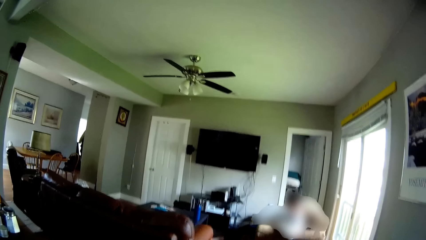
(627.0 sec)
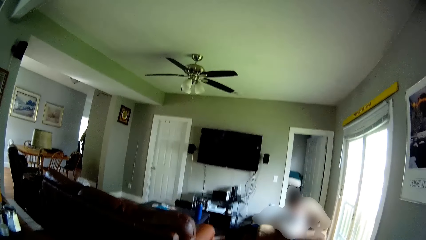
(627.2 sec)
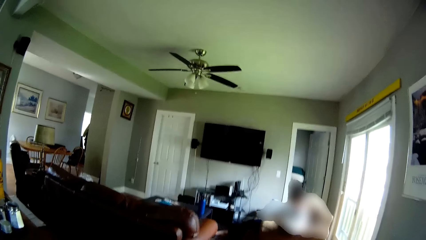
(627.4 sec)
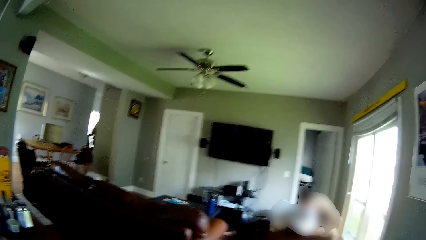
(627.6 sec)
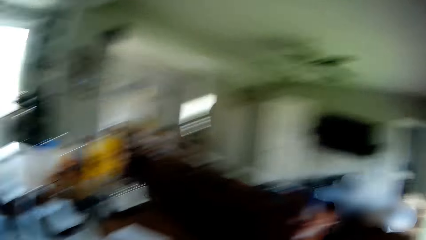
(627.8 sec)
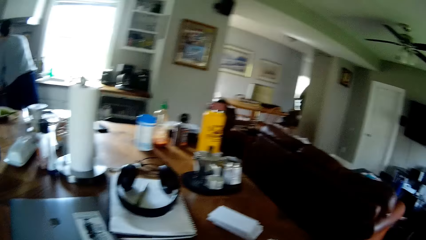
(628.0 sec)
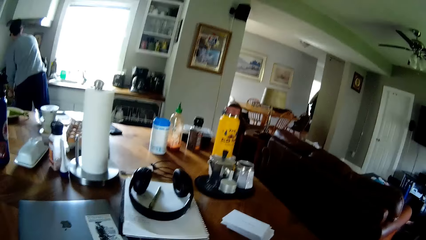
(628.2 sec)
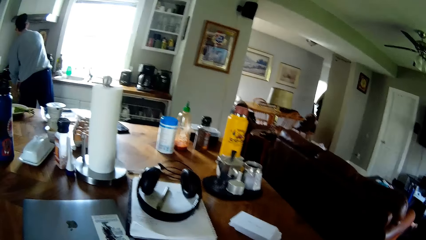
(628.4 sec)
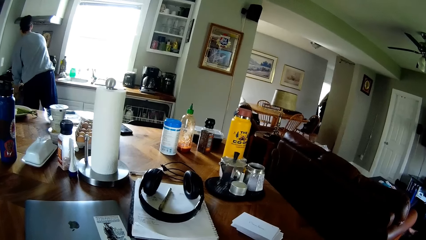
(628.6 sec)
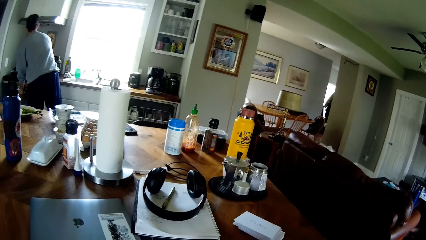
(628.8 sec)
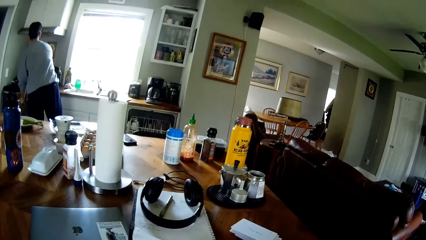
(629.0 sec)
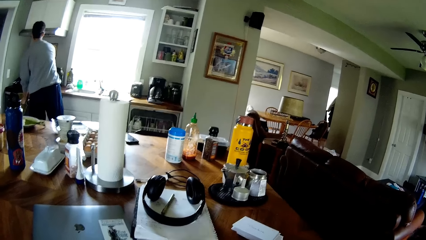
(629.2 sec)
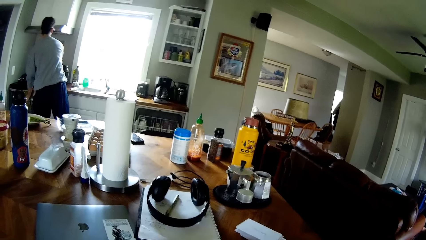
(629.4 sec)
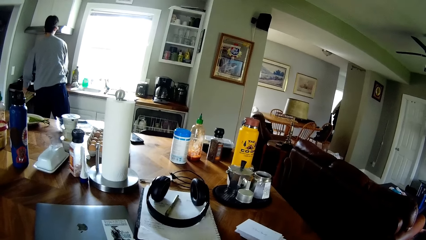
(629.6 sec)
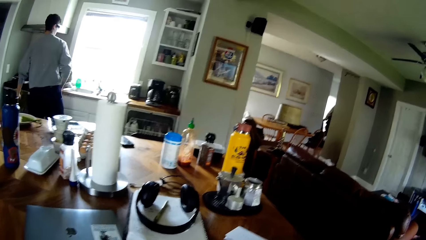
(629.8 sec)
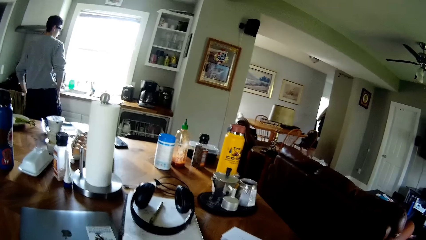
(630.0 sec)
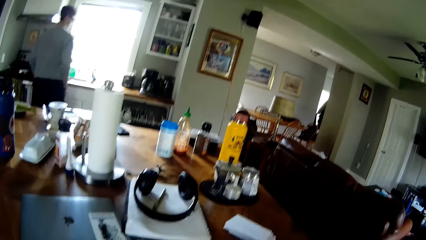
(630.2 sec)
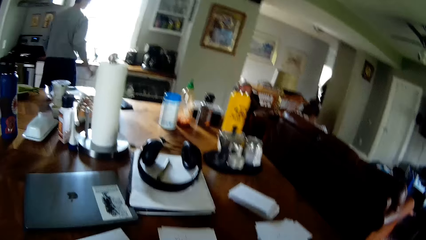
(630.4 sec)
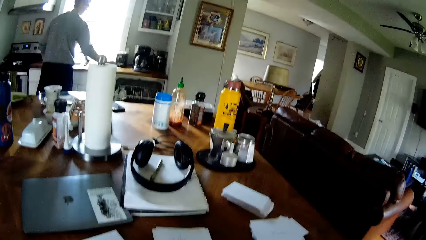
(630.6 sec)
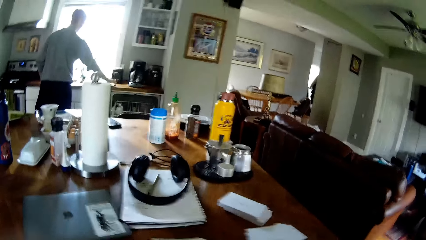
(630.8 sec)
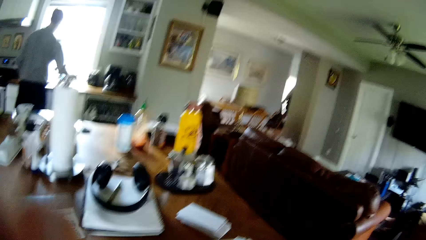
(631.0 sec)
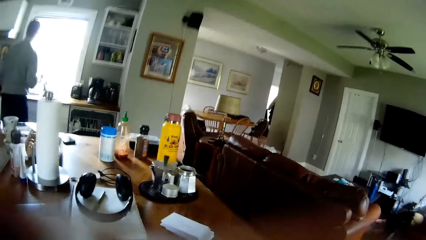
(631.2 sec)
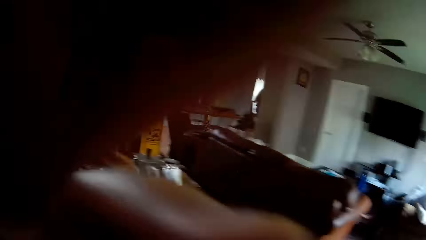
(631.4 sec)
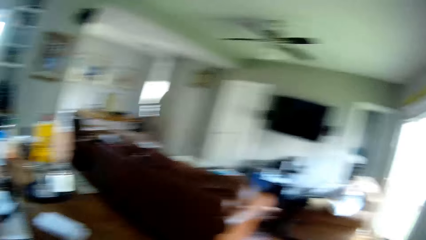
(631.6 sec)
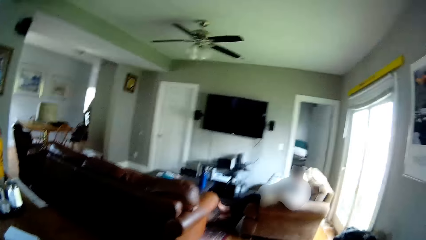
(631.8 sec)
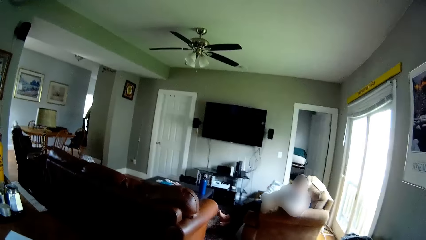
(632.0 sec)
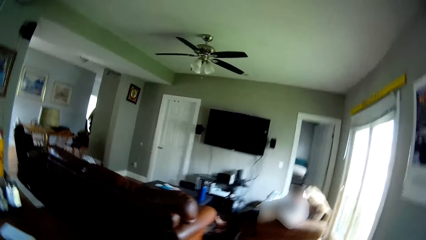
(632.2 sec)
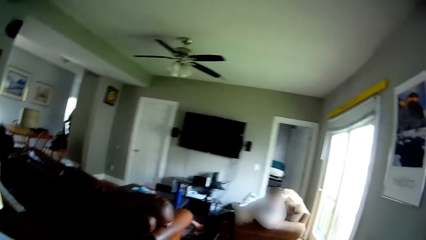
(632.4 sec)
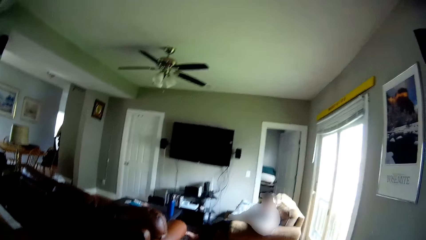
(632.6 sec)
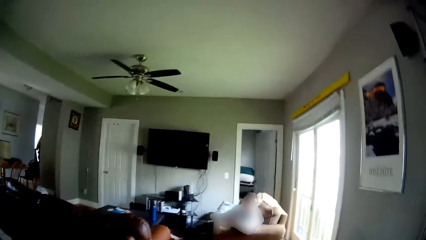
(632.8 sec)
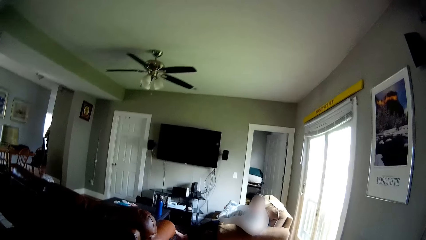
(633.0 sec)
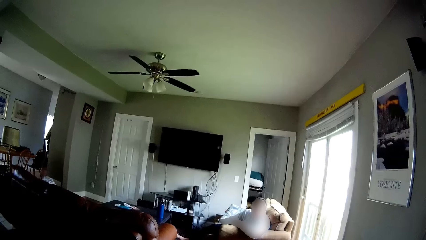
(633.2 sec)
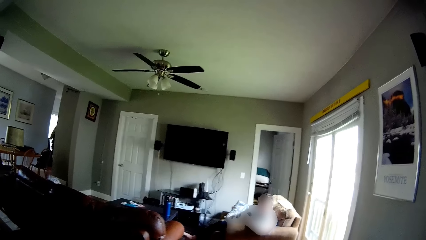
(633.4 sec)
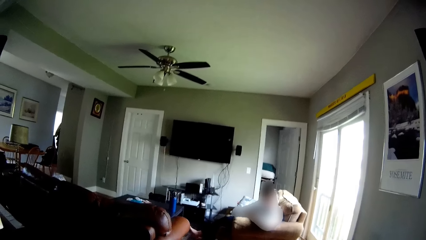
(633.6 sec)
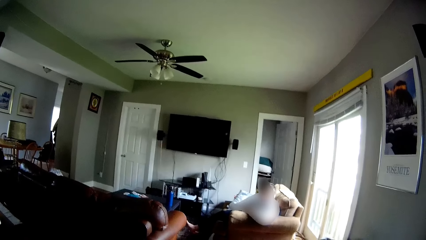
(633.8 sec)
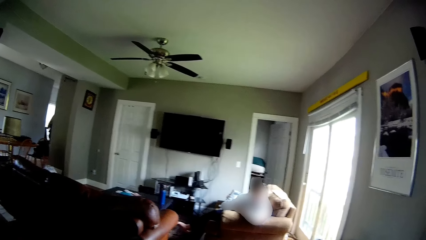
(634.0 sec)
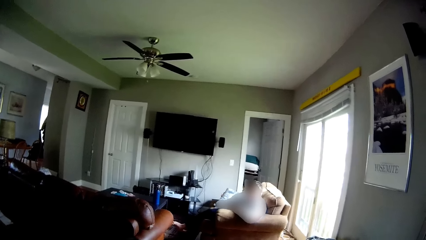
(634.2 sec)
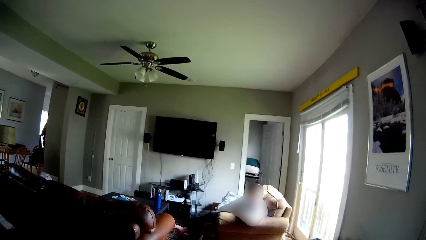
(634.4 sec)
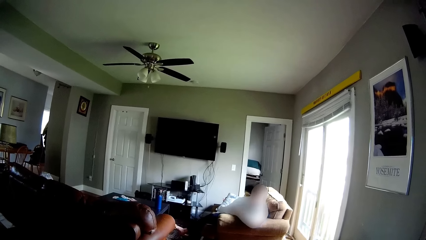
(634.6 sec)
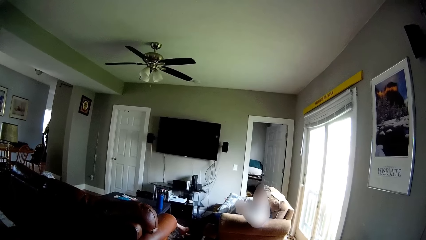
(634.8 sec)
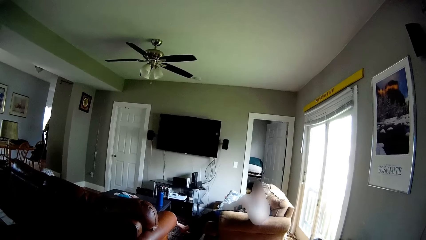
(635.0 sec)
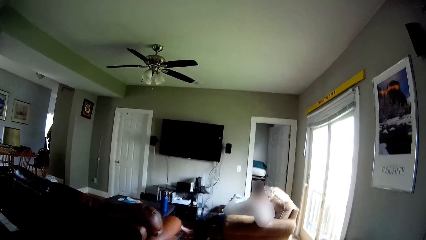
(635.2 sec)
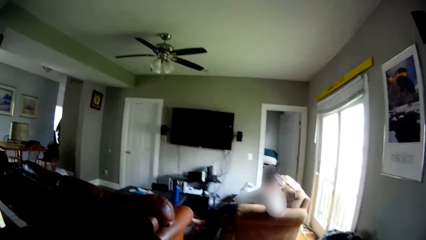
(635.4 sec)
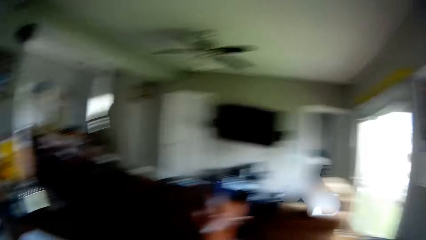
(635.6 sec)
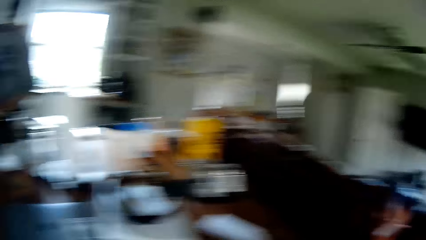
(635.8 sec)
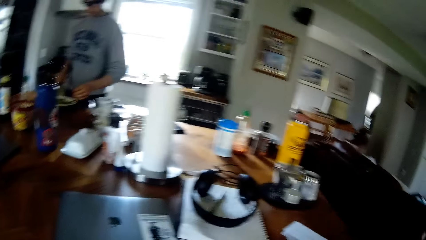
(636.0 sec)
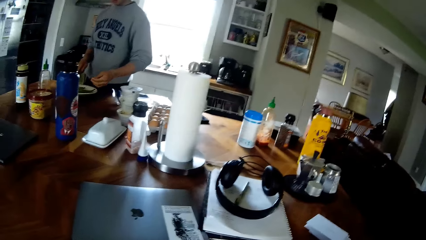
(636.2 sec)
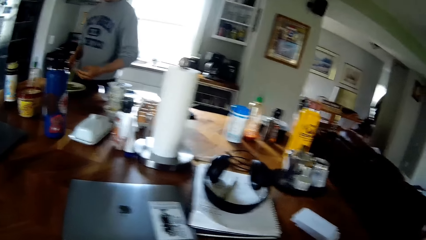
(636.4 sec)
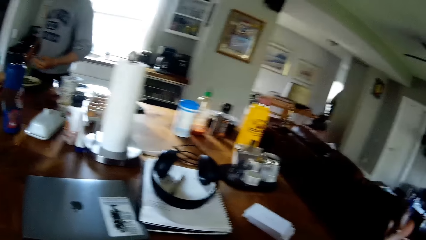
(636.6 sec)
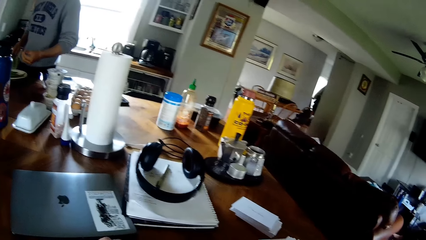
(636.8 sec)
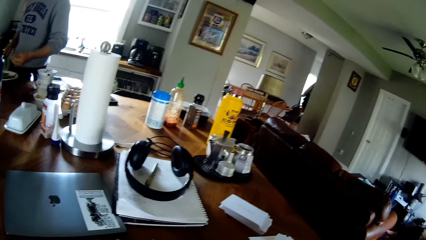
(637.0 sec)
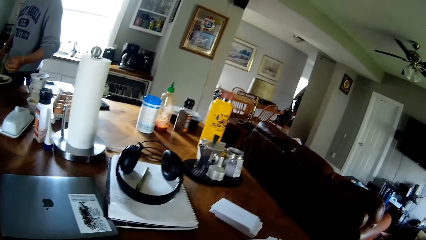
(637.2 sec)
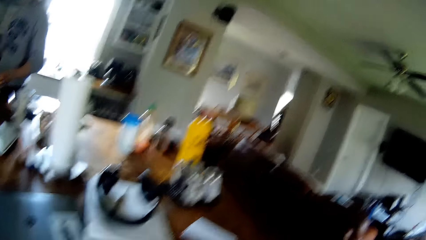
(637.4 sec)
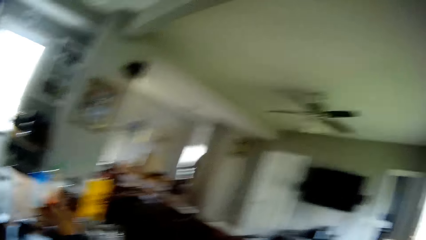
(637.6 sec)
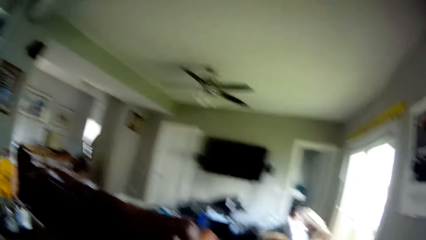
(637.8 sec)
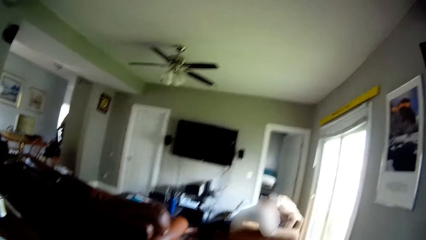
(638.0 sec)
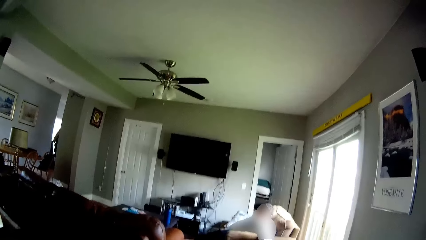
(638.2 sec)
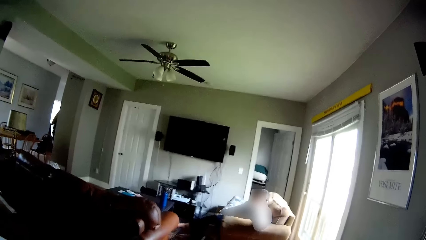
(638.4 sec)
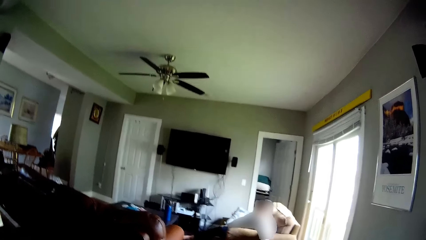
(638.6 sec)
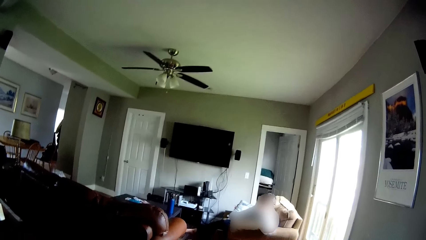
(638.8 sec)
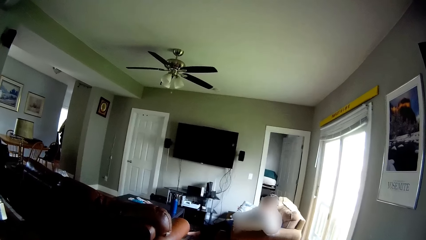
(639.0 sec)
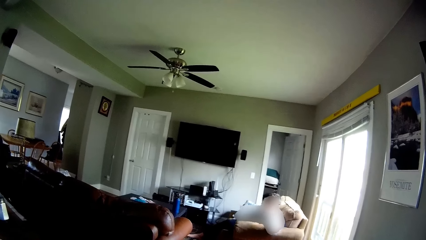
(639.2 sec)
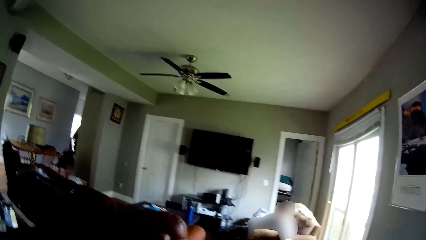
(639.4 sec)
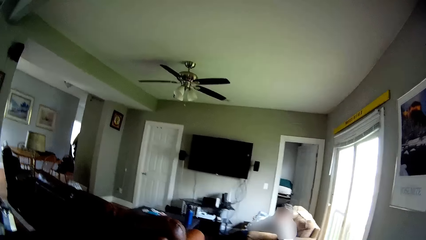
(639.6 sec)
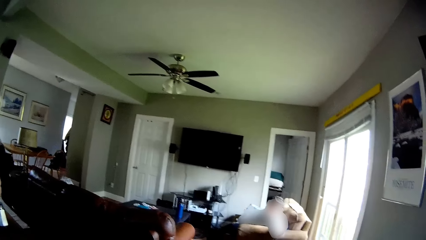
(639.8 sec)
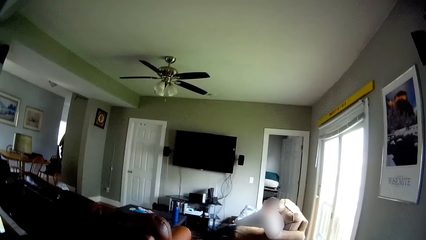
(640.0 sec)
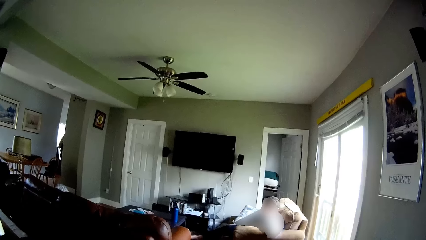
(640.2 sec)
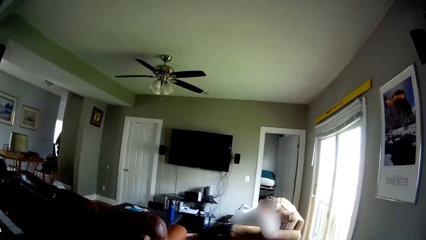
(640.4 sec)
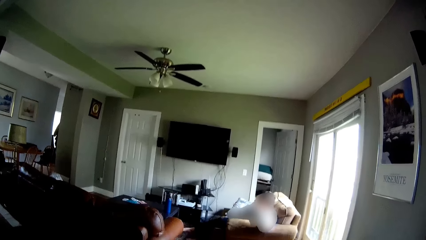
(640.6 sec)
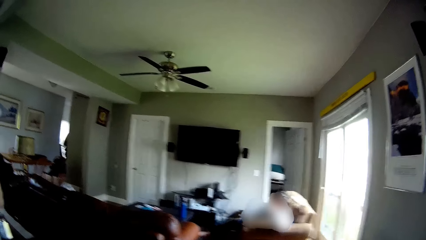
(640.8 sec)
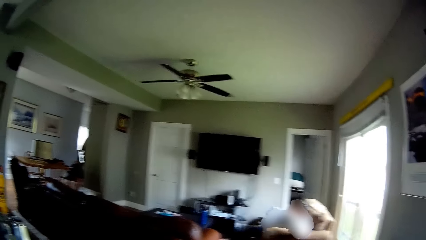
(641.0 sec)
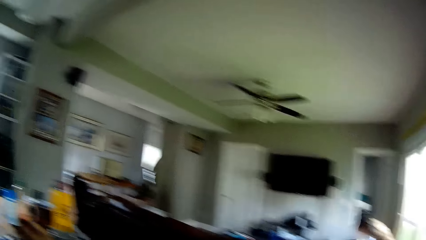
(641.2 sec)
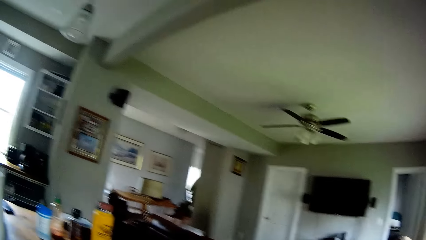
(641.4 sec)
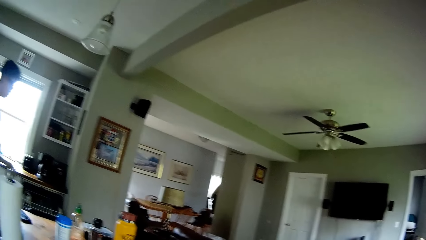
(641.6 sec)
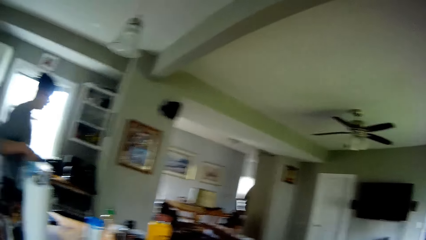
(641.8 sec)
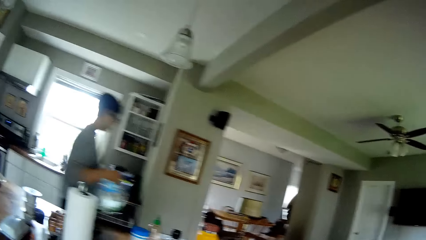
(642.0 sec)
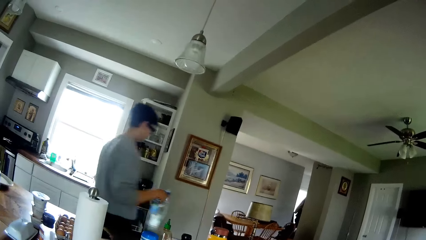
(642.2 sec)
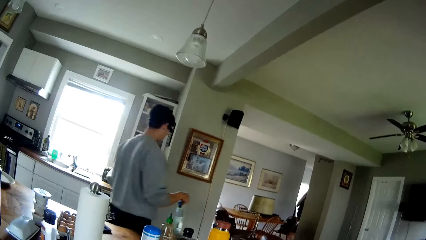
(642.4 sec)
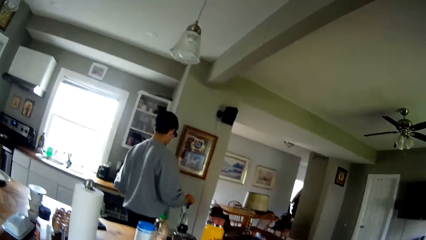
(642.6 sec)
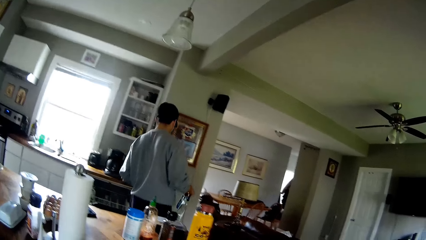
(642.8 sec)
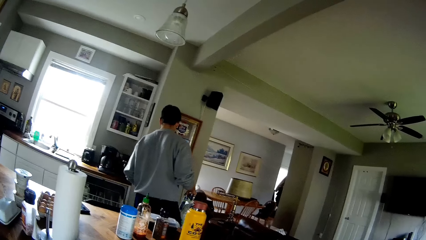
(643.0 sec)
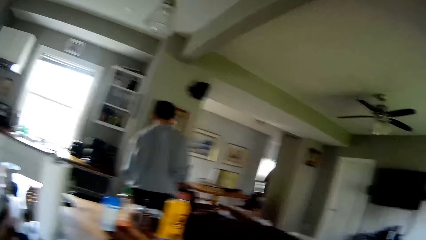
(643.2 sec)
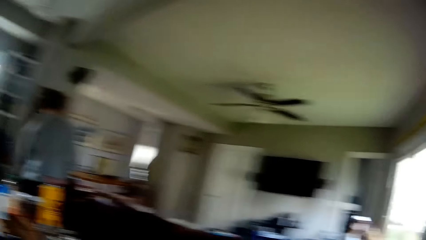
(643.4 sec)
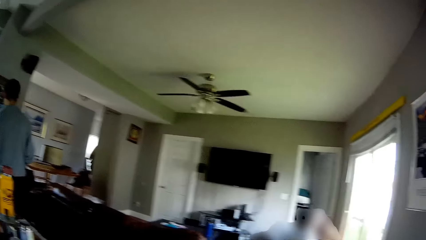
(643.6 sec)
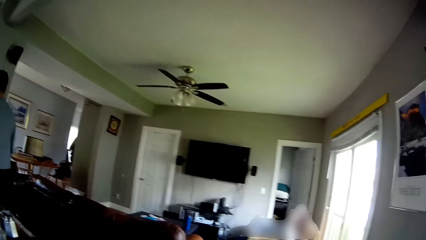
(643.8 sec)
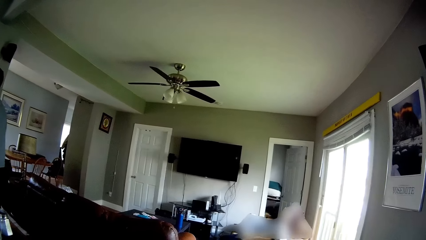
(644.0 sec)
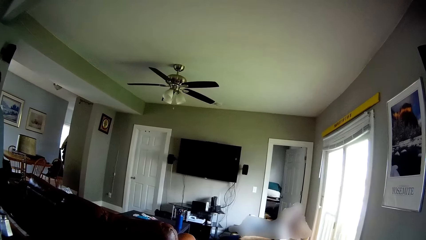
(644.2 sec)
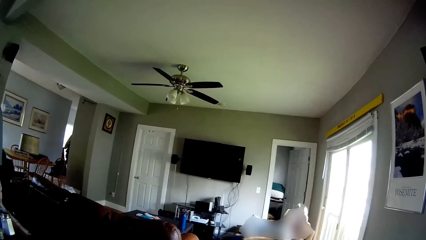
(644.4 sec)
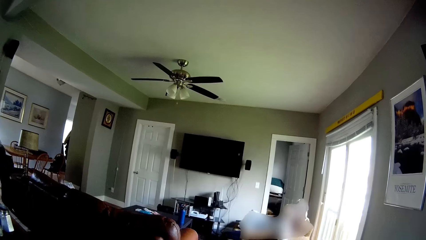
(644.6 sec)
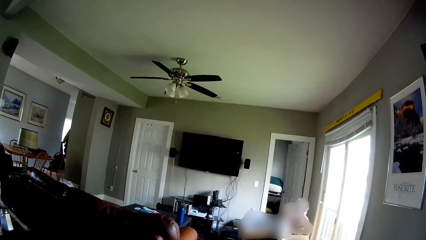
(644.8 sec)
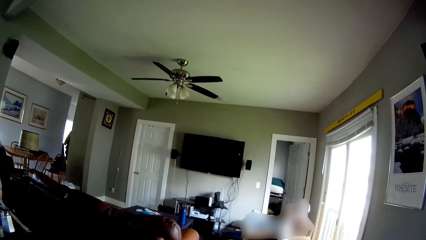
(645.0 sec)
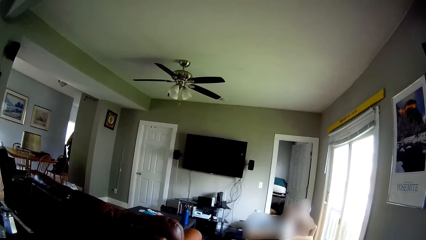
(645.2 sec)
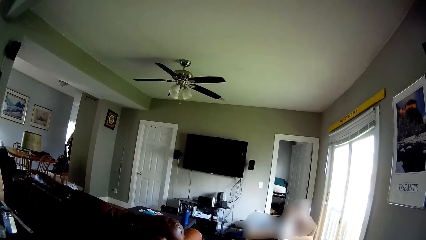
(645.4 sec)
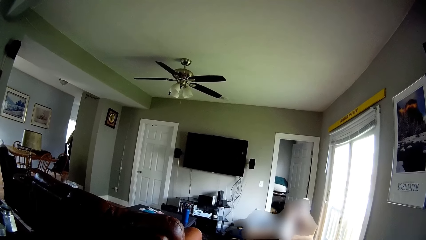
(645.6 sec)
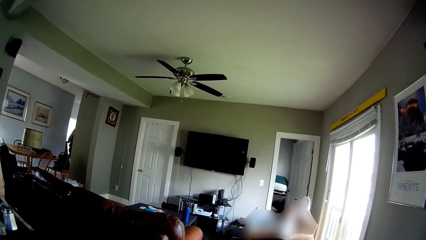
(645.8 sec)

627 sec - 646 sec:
A man cleans his hands with a cloth on a cooker. The man wipes his hands on his trouser. The man picks up a plate on the kitchen top with his right hand. The camera wearer adjusts his camera with his left hand. The man lifts a bag of vegetables on the table with his right hand.
